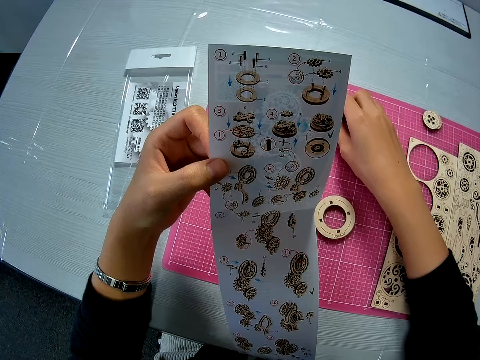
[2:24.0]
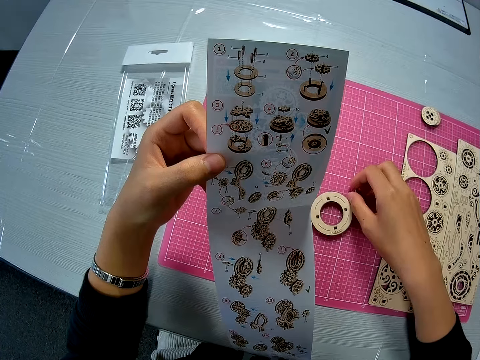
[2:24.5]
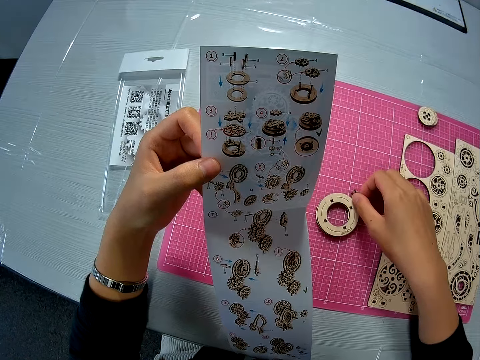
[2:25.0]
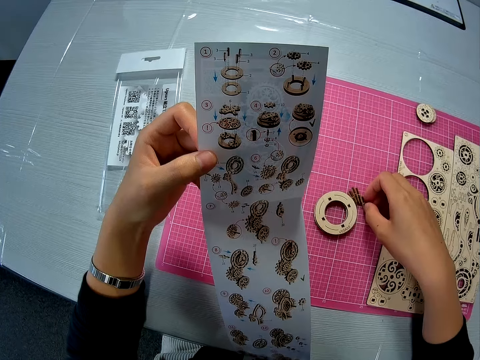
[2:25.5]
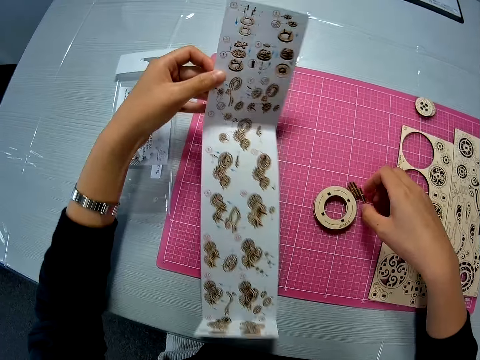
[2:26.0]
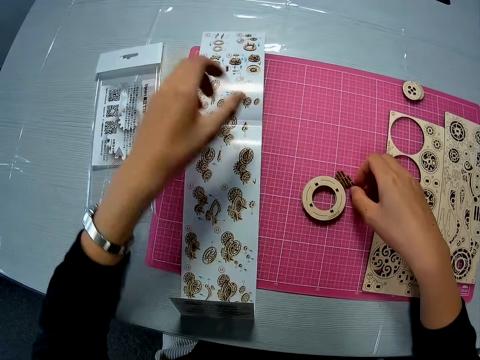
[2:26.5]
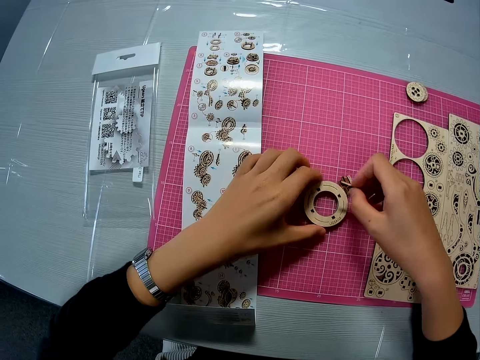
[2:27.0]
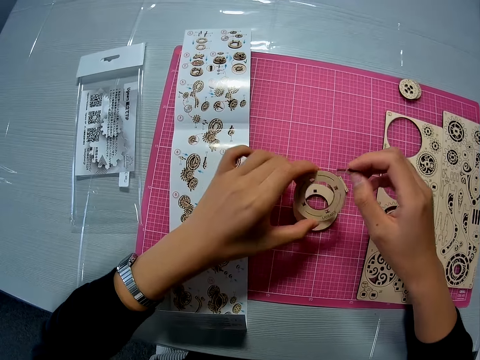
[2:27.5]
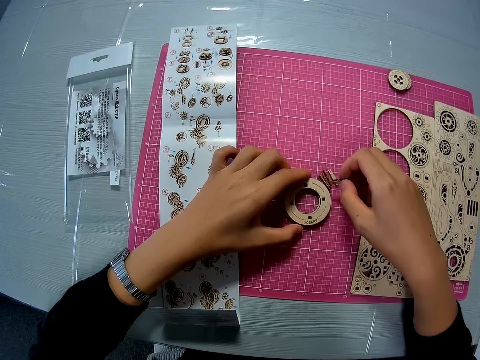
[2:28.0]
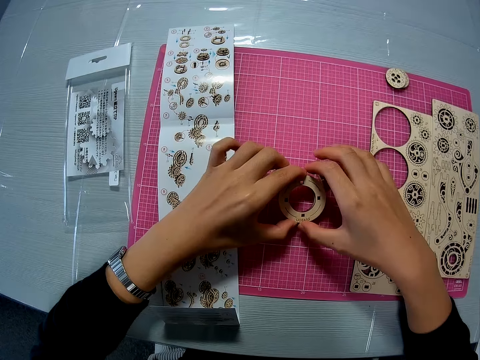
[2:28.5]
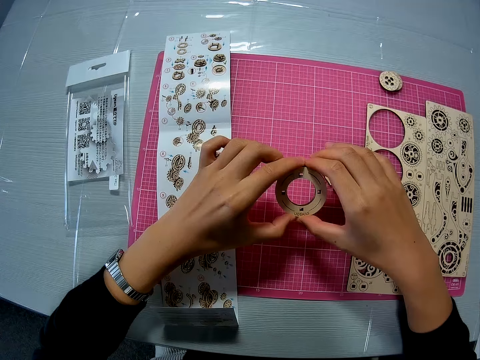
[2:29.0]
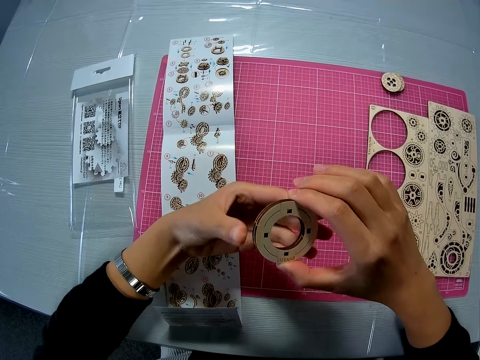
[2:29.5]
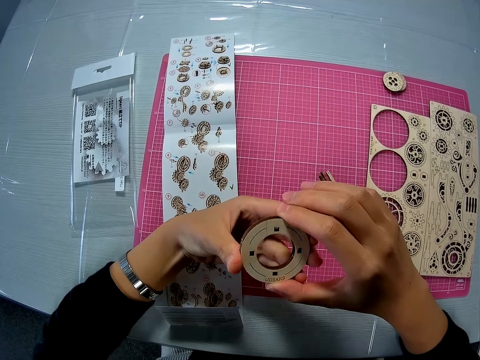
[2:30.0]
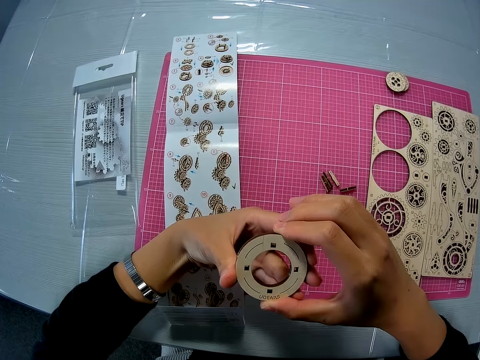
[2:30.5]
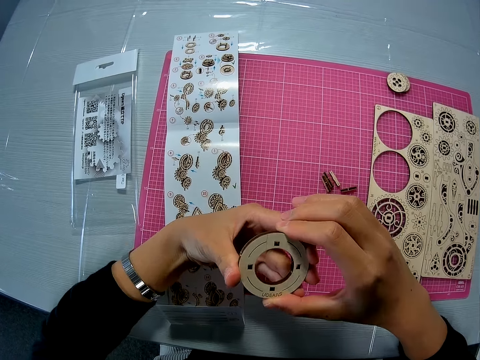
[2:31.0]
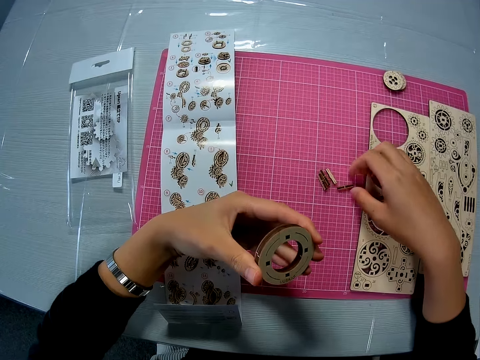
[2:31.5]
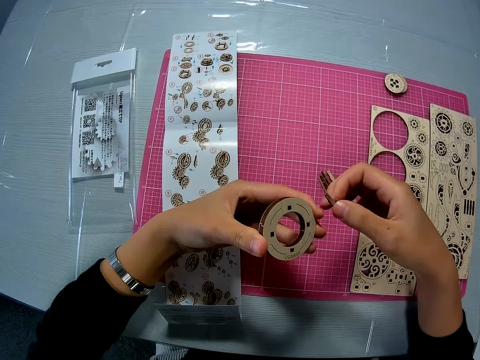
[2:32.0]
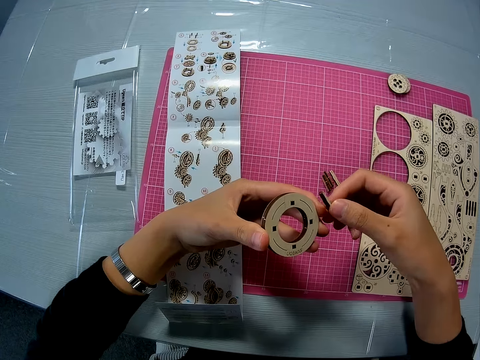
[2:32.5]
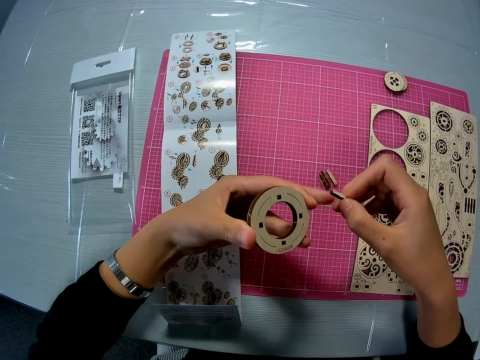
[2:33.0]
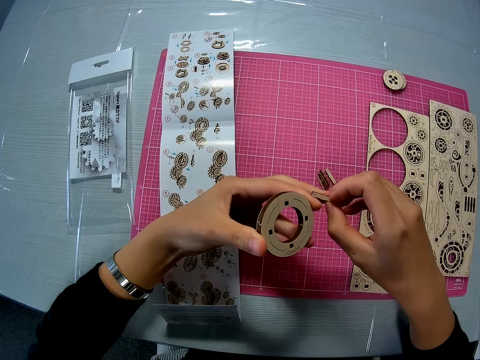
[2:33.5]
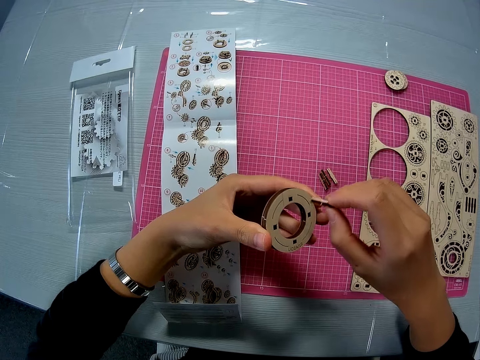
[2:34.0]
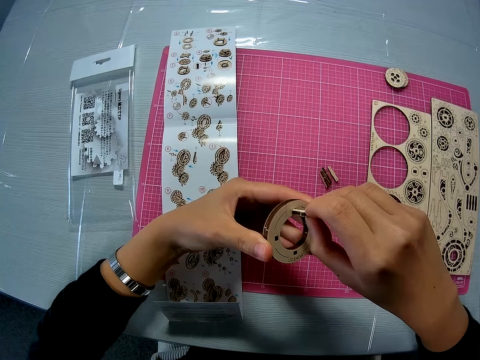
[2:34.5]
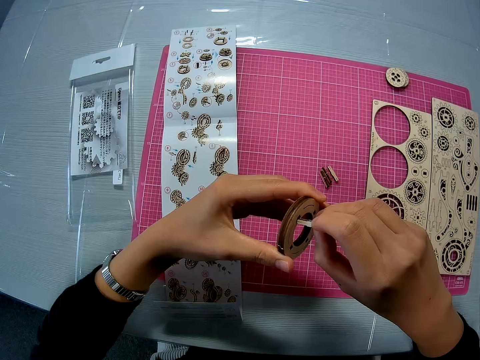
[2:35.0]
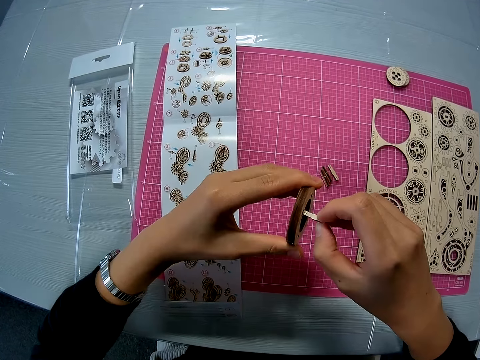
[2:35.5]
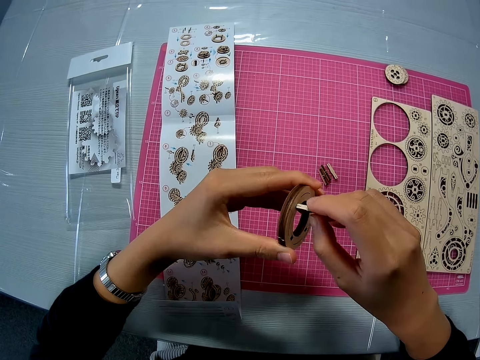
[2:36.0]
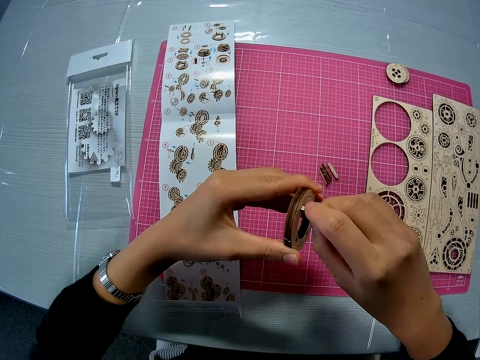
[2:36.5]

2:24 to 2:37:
The camera wearer moves some puzzle pieces close to the outer puzzle pieces on the pink sheet. She picks up a puzzle piece from the pink sheet on the table. She drops the instruction manual on the pink sheet on the table. She picks up the second outer puzzle piece from the pink sheet on the table. She drops the puzzle piece on the pink sheet on the table. She picks up both outer puzzle pieces from the pink sheet on the table with both hands. She passes the outer puzzle pieces to her left hand. She picks up the puzzle piece from the pink sheet on the table. She touches her left middle finger with the wooden piece. She tries attaching the wooden piece into the outer puzzle pieces to form a mechanical model.

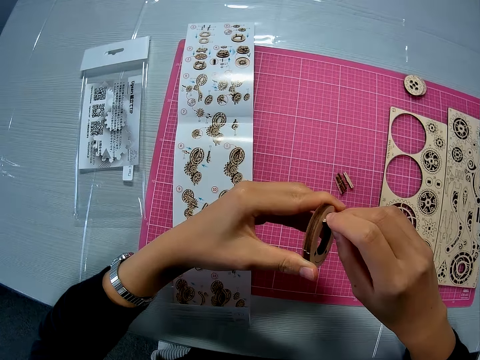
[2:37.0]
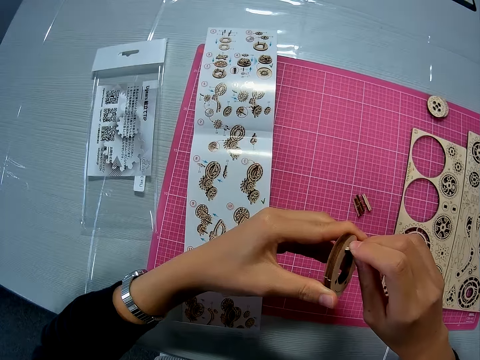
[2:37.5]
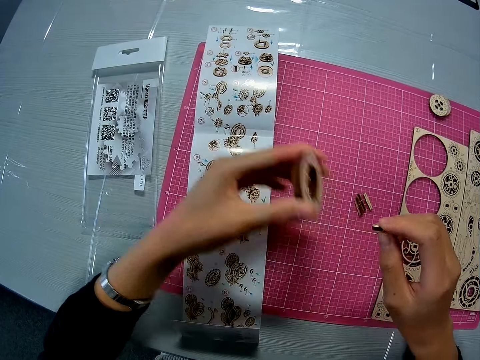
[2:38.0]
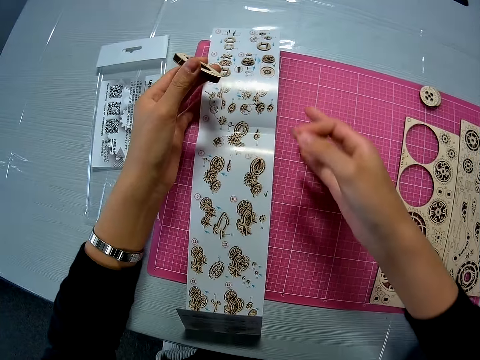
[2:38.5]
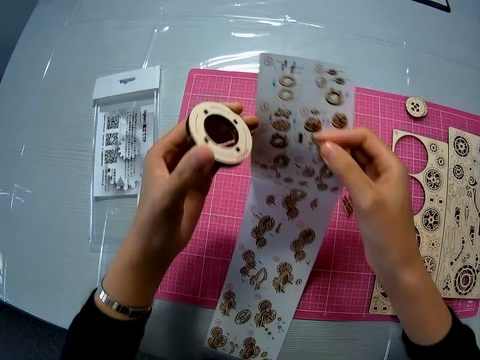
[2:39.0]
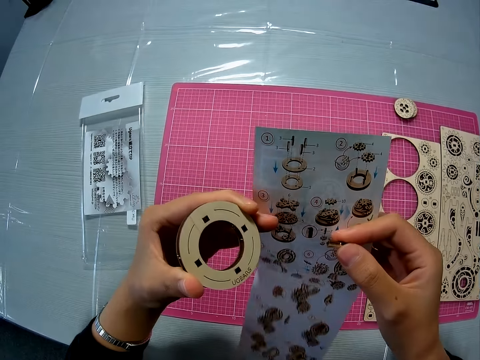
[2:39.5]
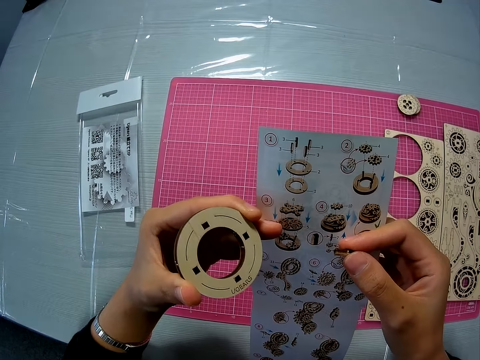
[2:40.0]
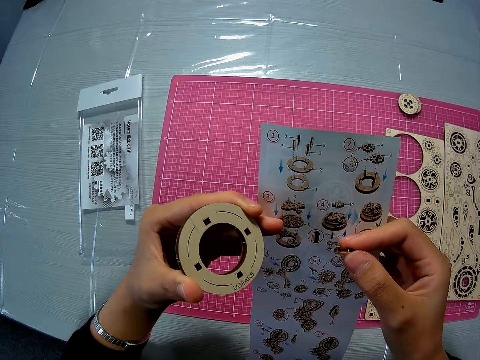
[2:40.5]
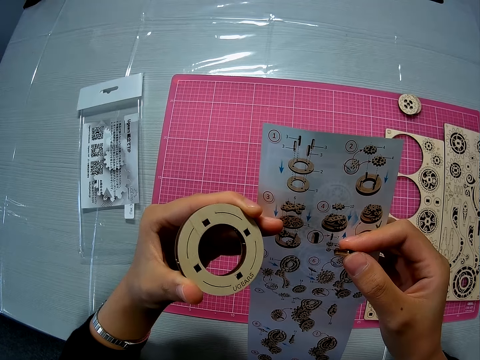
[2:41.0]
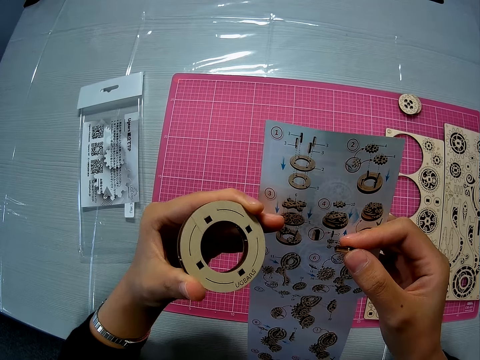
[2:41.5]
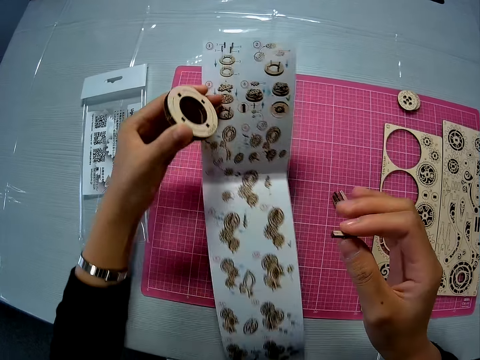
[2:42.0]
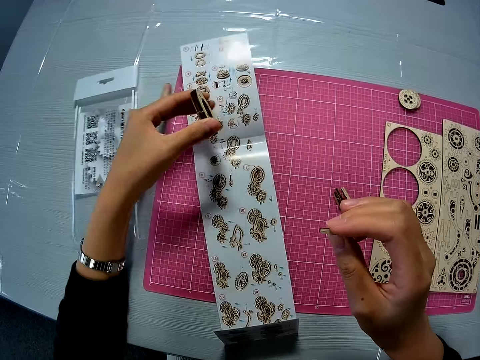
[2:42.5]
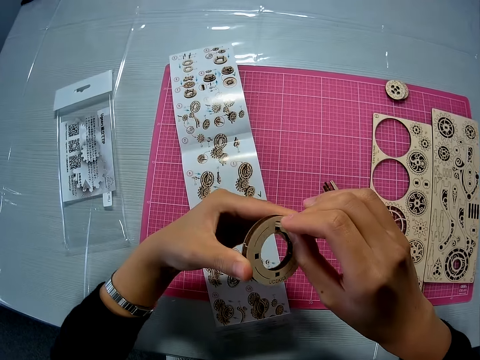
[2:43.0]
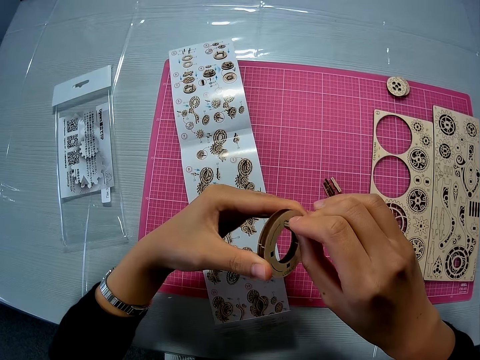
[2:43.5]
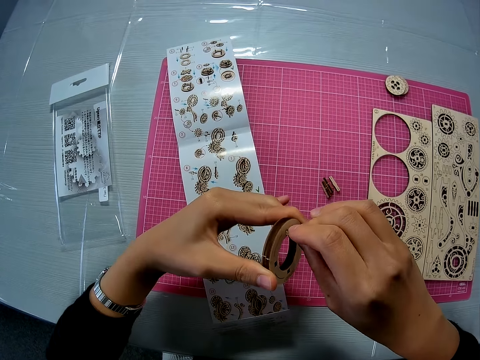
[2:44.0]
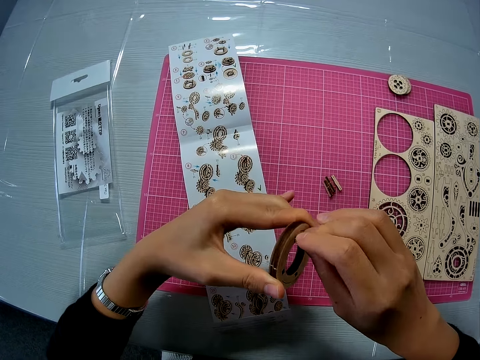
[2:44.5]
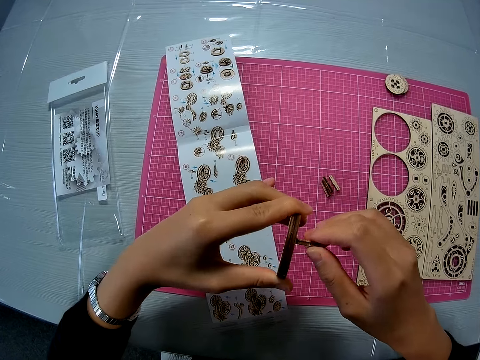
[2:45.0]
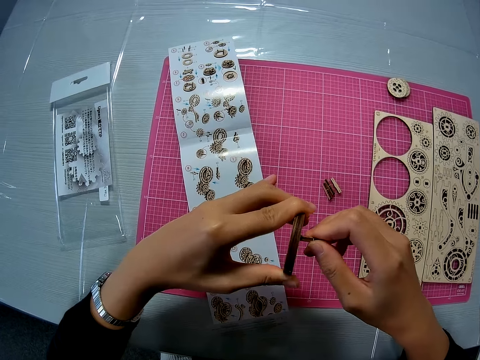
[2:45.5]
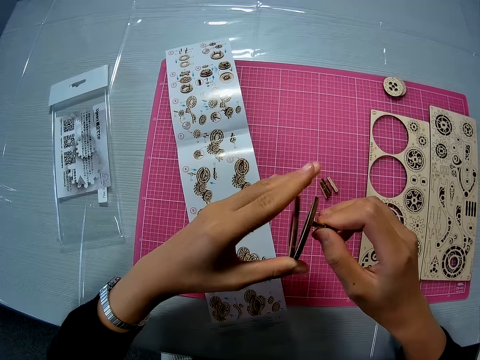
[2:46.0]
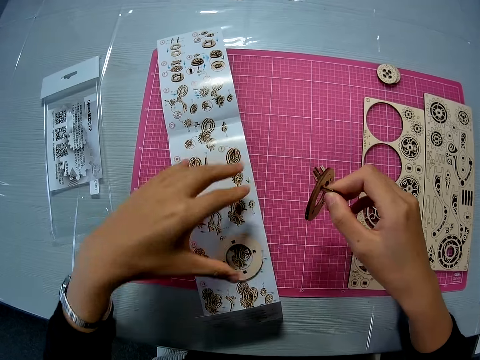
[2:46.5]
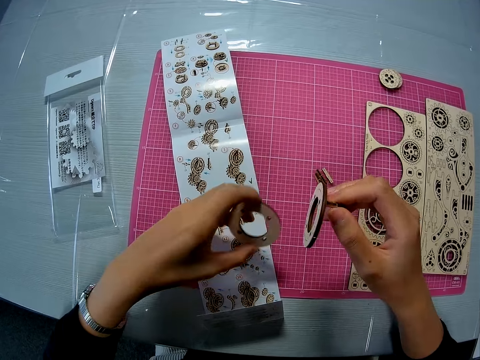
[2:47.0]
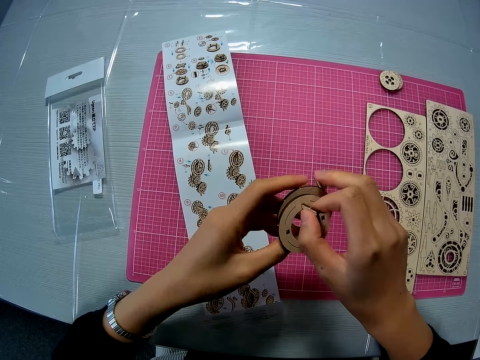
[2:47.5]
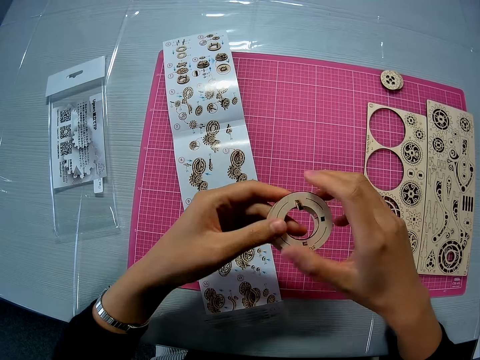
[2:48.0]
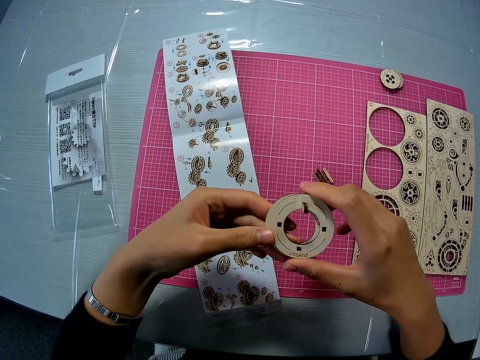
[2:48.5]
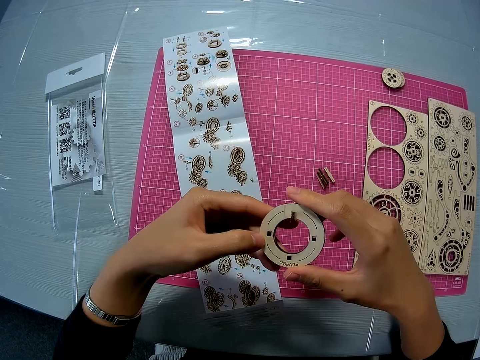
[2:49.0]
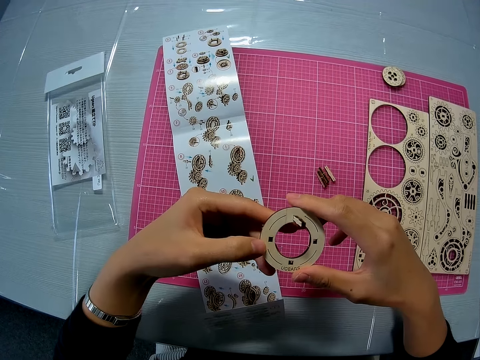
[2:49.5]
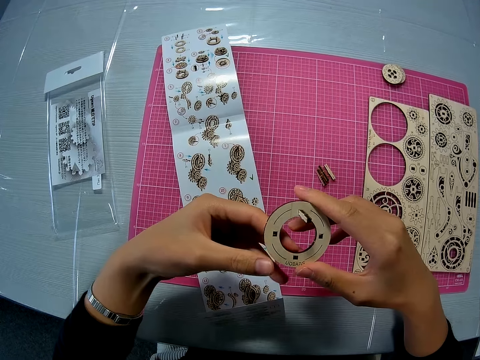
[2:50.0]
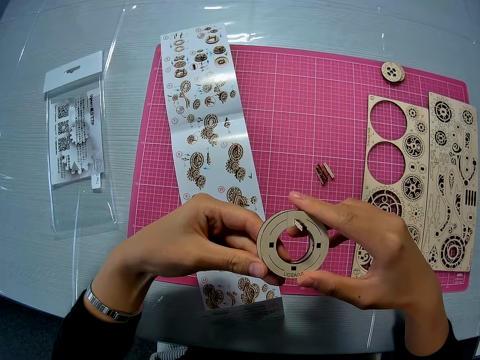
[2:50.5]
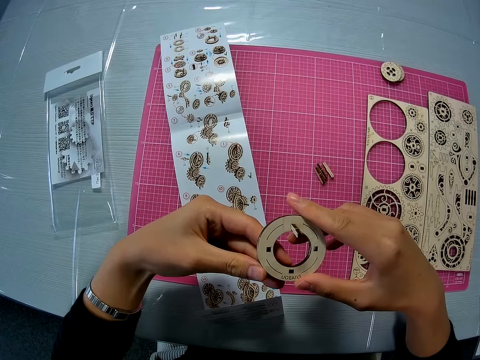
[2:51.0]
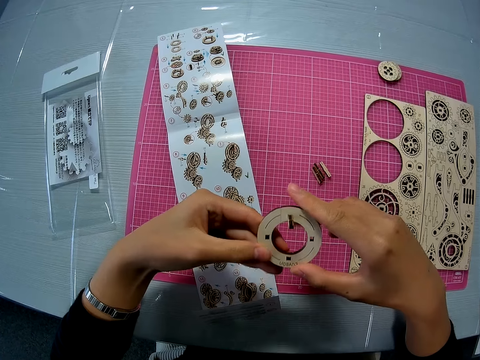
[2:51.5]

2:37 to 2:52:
The camera wearer picks up the instruction manual from the pink sheet on the table. They look at the paper. They drop the instruction manual on the pink sheet on the table. They attach the wooden piece into the outer puzzle pieces to form the mechanical model. They pick up the second outer piece from the instruction manual on the pink sheet. They set the outer piece to the mechanical model.
